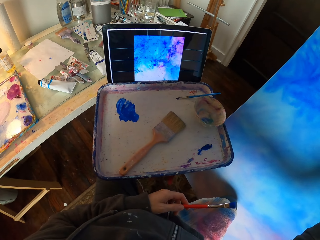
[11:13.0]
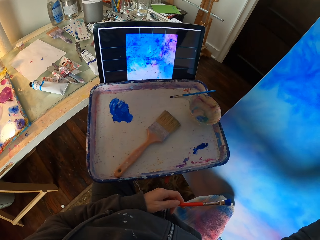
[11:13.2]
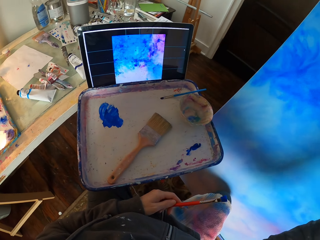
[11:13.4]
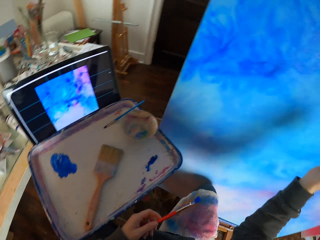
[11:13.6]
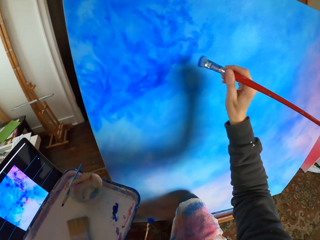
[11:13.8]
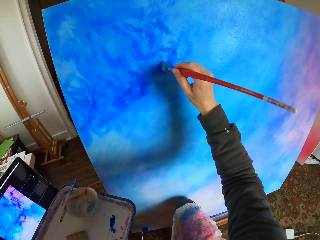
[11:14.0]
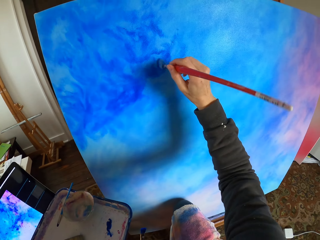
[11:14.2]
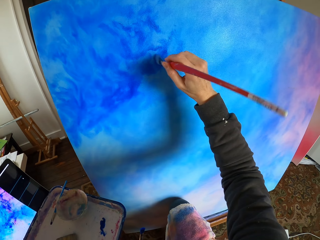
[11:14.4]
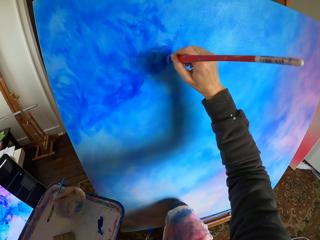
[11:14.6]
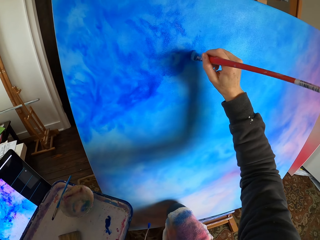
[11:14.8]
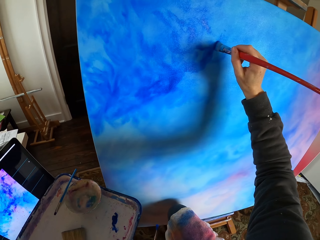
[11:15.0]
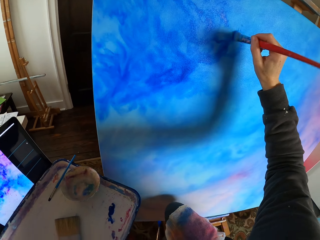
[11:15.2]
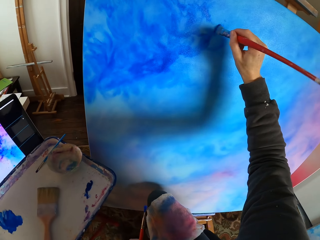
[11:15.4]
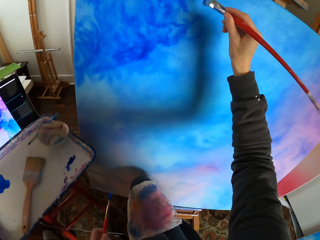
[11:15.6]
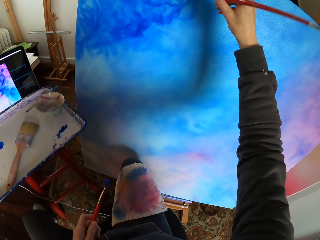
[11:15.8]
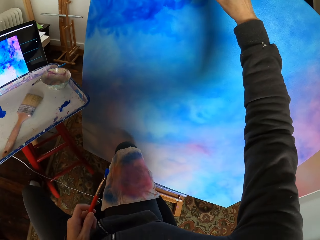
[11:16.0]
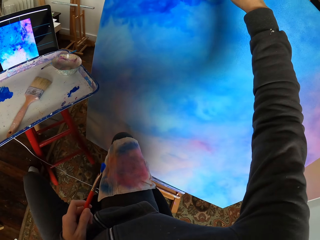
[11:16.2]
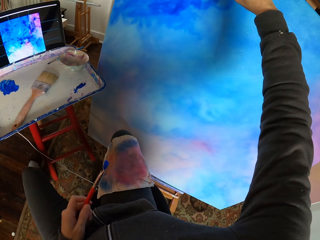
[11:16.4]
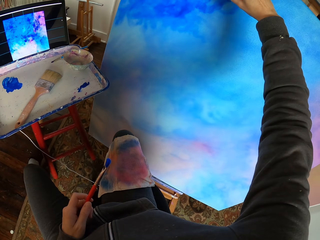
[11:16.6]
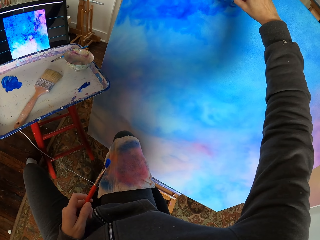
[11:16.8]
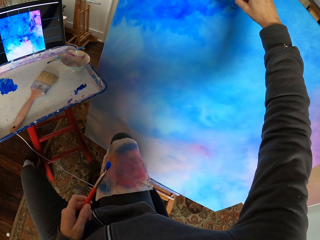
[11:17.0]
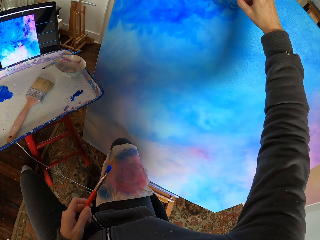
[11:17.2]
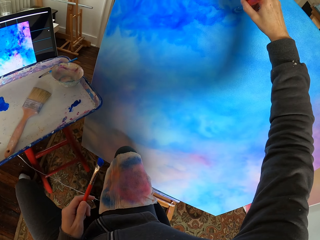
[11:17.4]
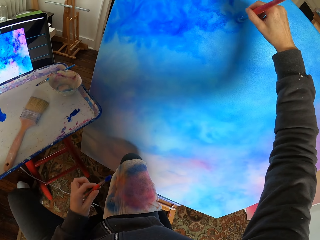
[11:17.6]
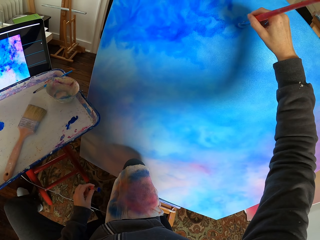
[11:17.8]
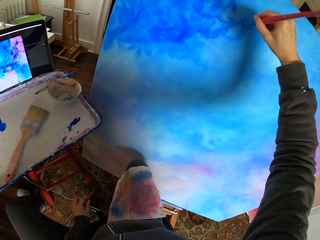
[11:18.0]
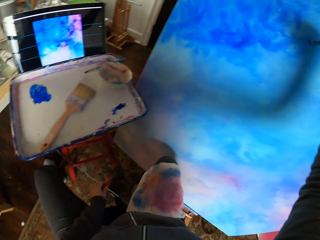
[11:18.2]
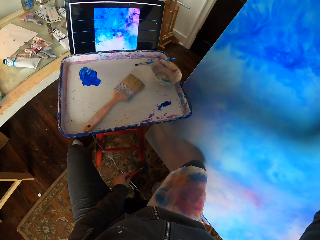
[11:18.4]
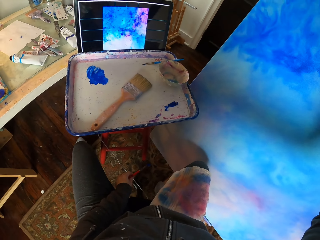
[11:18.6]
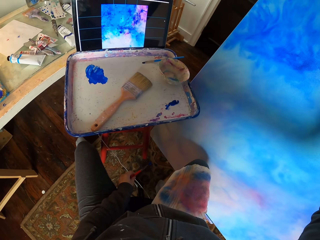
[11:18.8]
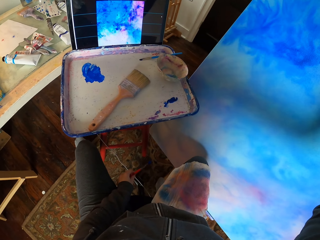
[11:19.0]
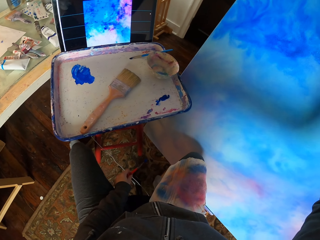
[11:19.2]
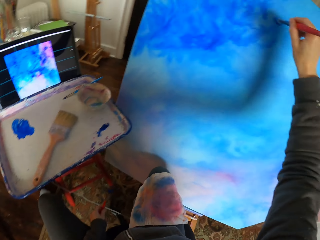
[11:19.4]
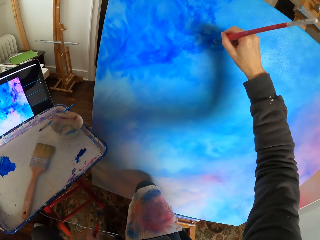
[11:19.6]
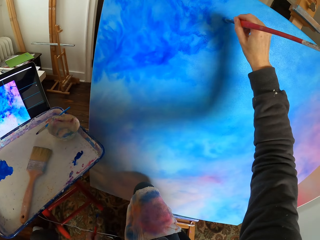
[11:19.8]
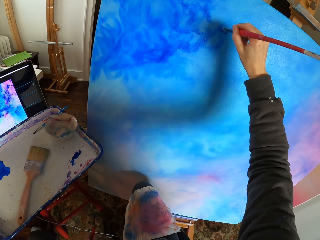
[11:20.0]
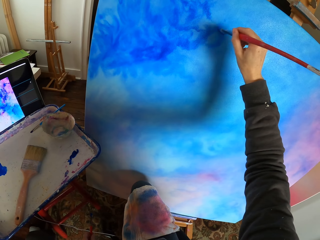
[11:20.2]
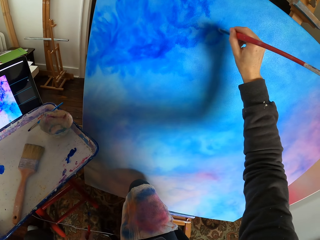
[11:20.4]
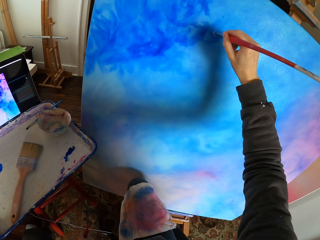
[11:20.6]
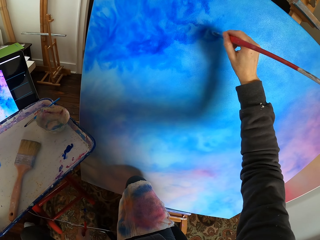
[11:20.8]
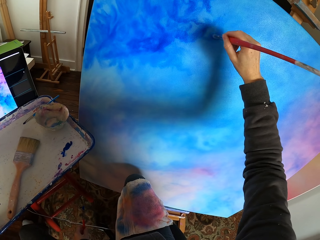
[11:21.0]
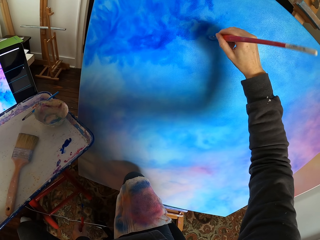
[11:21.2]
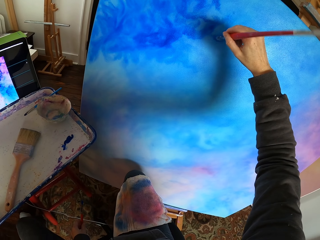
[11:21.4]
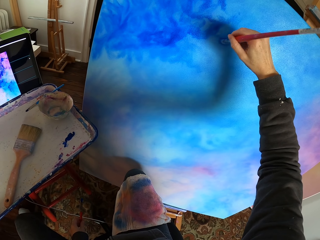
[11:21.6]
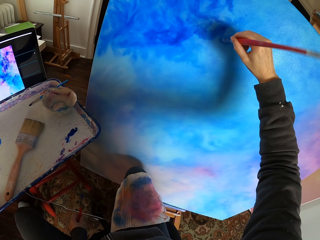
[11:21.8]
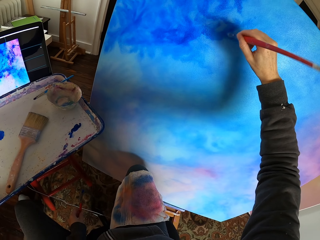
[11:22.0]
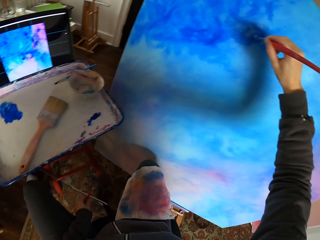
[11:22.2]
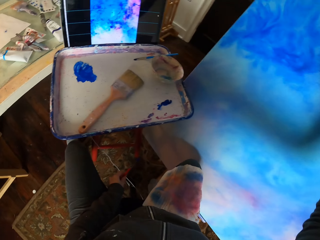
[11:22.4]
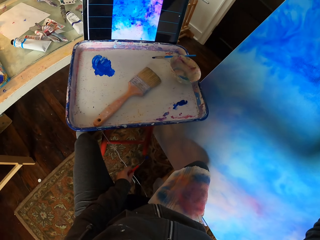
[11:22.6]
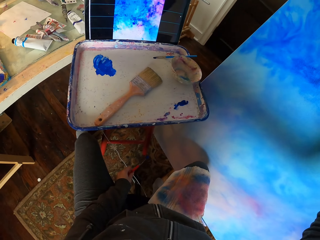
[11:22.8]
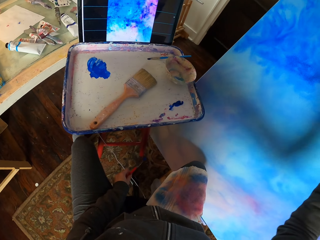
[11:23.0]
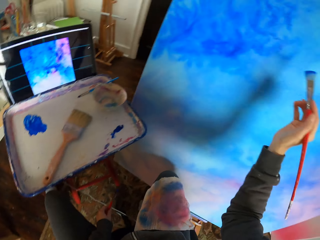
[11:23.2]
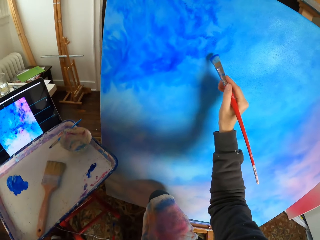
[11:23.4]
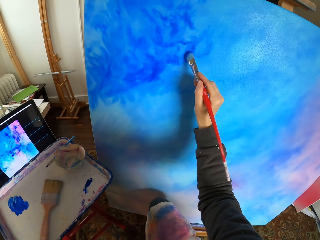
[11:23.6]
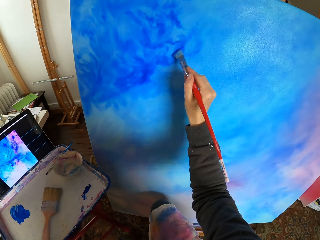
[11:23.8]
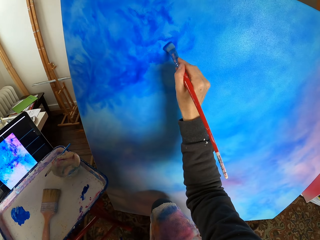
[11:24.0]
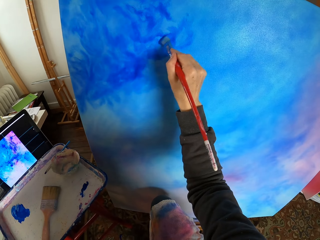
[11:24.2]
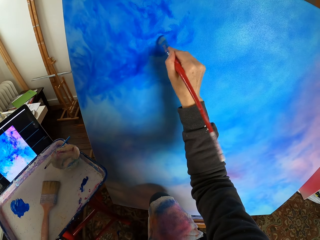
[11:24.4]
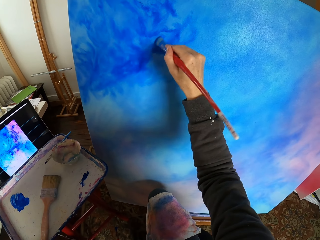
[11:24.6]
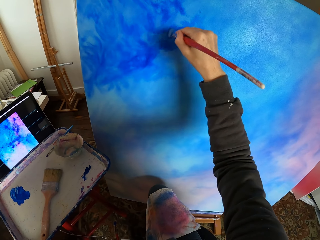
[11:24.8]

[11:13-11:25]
The camera wearer looks at the screen. They dry brush art with a brush.

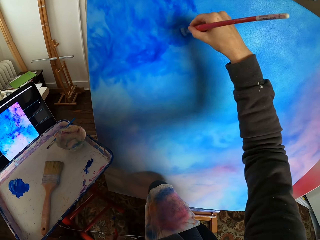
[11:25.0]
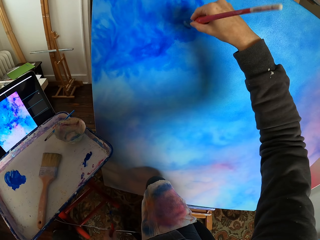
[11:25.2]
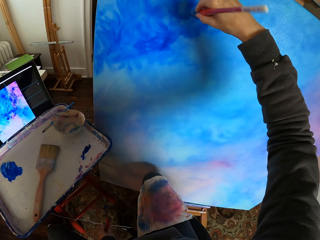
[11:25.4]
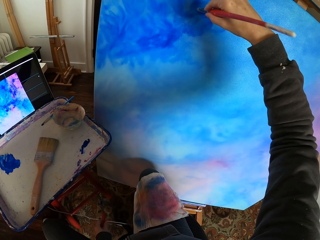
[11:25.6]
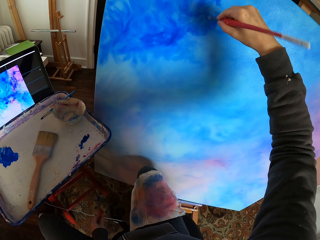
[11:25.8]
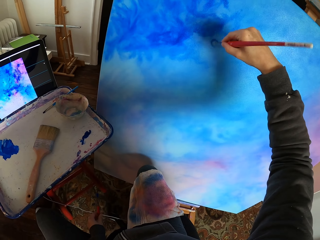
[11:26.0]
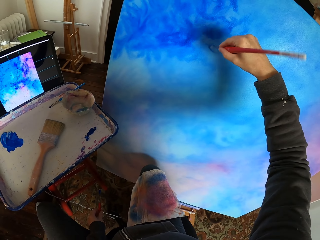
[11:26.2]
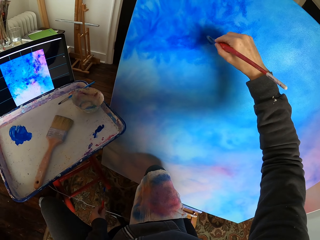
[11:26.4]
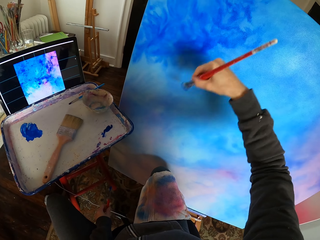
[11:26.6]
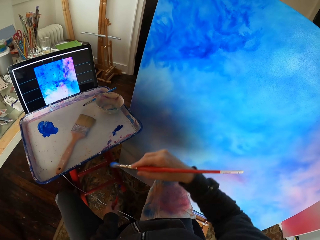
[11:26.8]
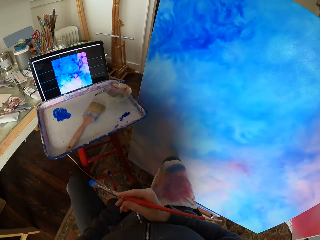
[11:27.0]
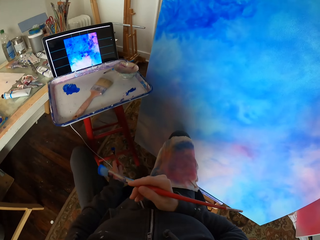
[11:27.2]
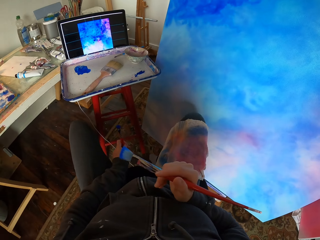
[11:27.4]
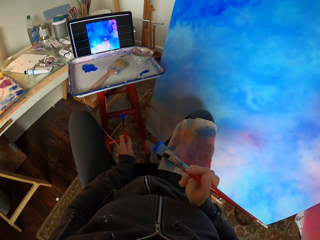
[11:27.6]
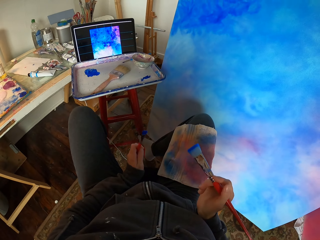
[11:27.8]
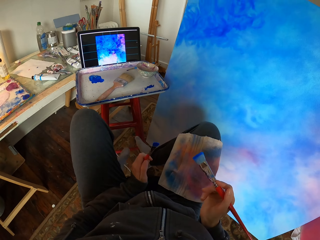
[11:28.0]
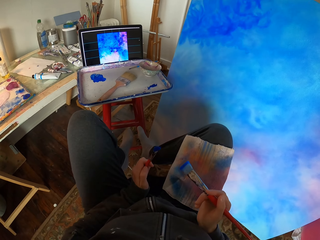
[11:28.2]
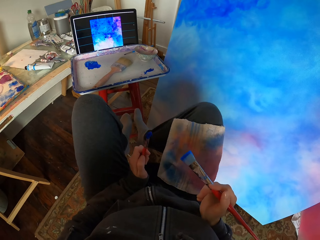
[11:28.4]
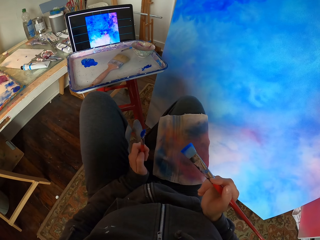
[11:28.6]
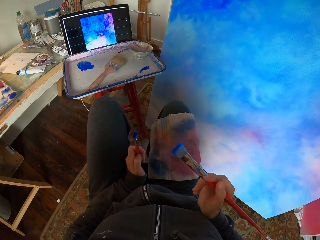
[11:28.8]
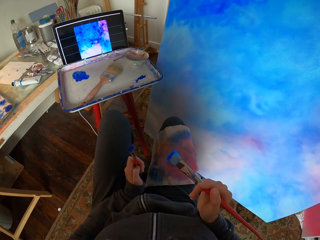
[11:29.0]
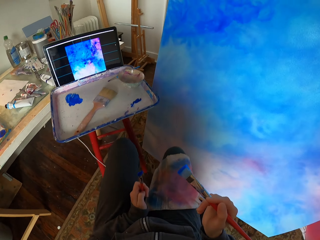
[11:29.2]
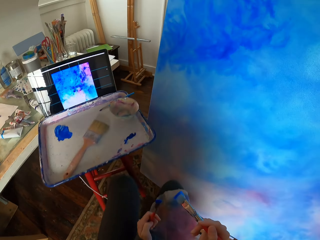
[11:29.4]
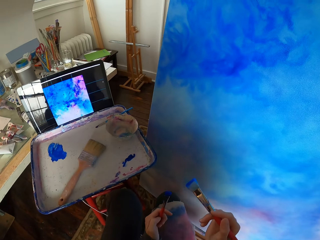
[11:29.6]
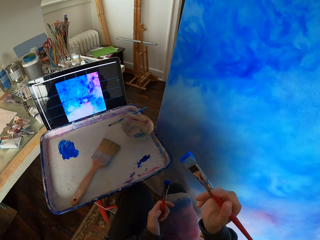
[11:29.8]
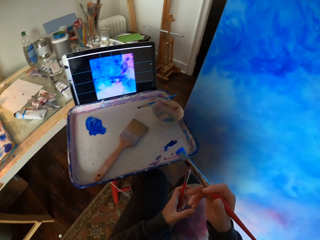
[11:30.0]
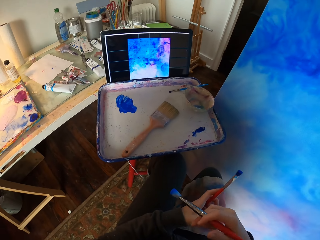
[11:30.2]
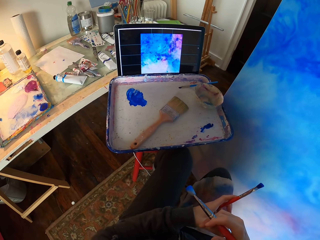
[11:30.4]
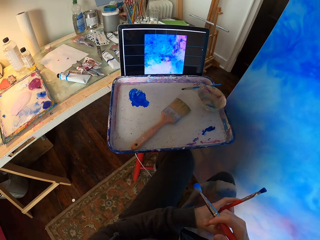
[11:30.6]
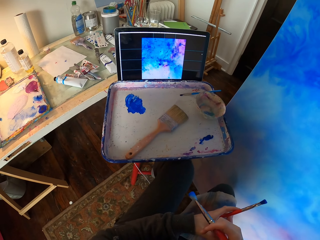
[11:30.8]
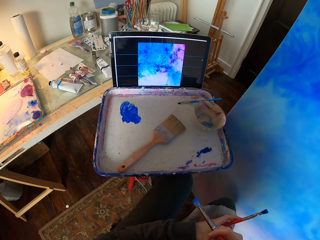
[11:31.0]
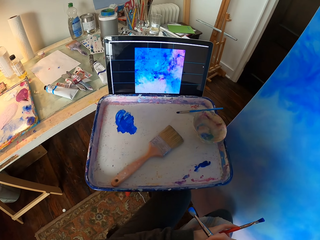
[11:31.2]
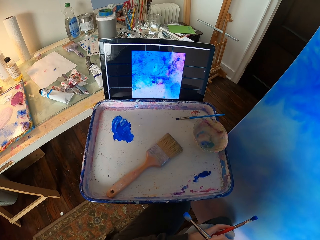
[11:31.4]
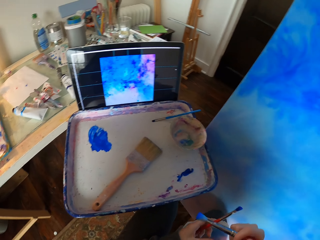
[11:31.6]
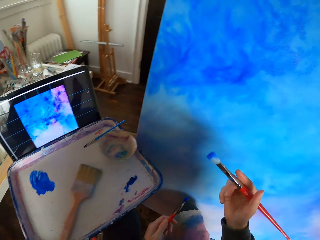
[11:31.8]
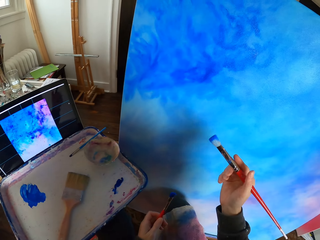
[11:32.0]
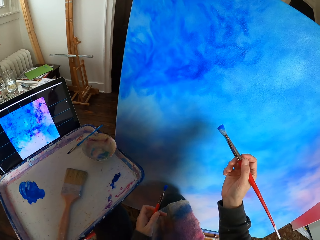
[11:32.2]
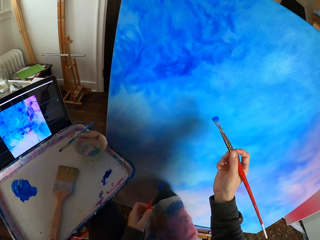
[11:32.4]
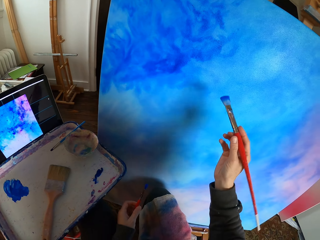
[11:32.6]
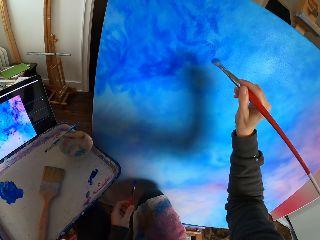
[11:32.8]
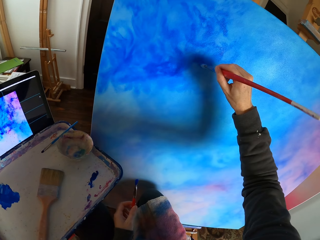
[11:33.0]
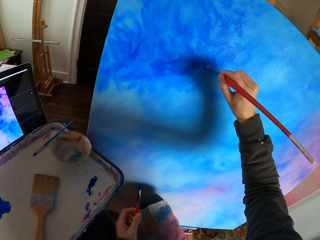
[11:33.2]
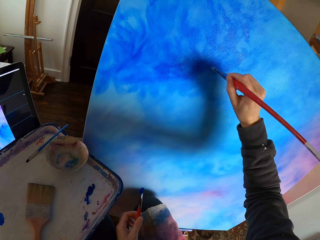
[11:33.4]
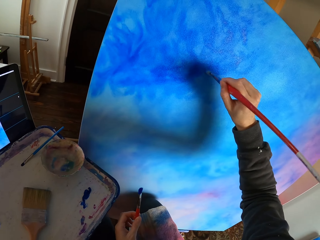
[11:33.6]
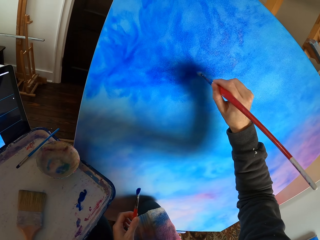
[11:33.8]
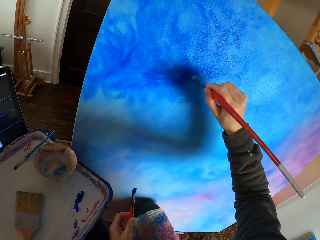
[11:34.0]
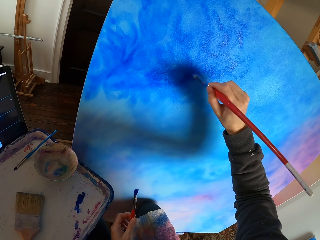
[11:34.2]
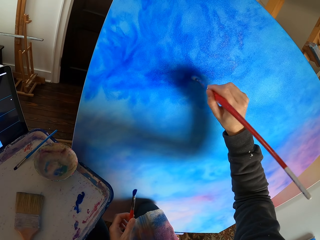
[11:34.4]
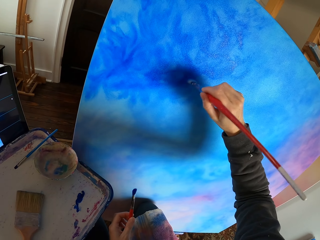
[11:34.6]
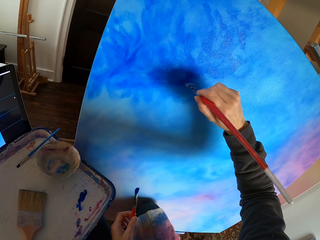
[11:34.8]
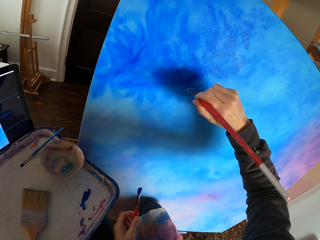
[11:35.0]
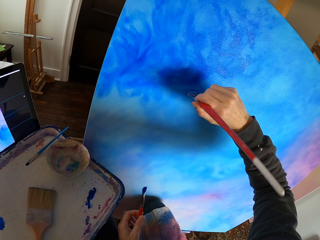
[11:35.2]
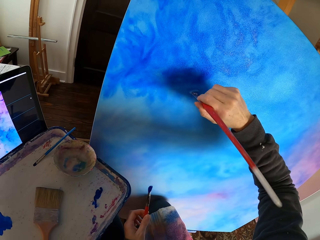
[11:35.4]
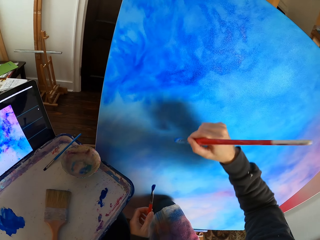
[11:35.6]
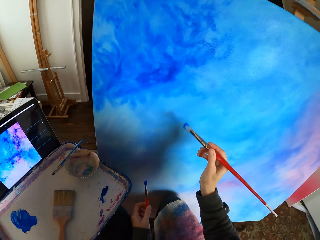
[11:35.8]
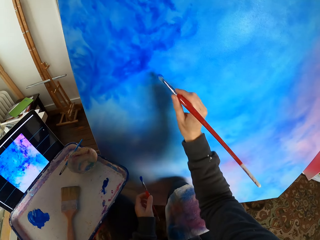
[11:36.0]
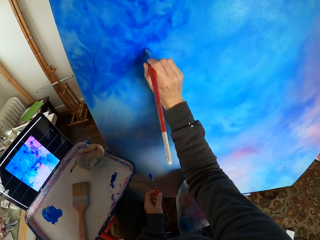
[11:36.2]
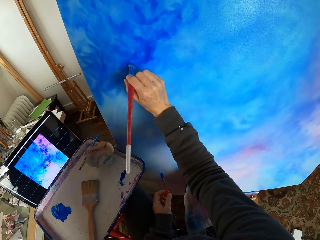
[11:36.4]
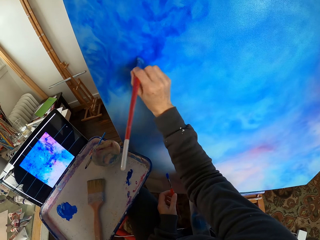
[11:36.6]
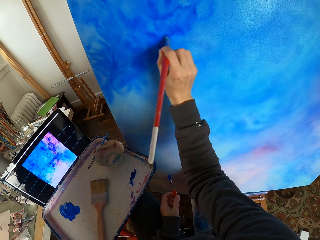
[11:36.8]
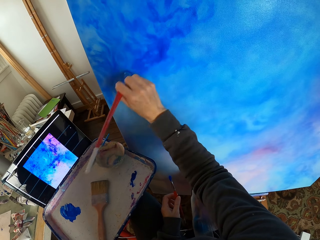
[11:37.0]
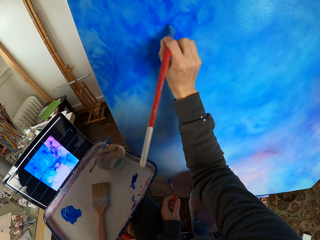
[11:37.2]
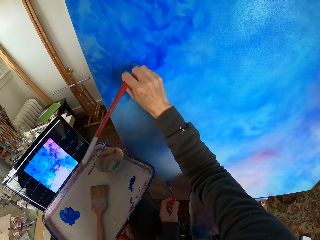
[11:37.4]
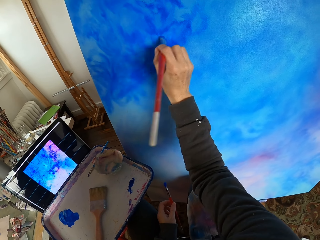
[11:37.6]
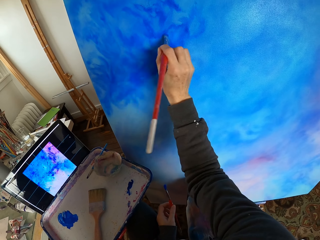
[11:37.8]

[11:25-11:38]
The camera wearer stretches her legs. She looks at the screen. She dry brushes art with a brush.
